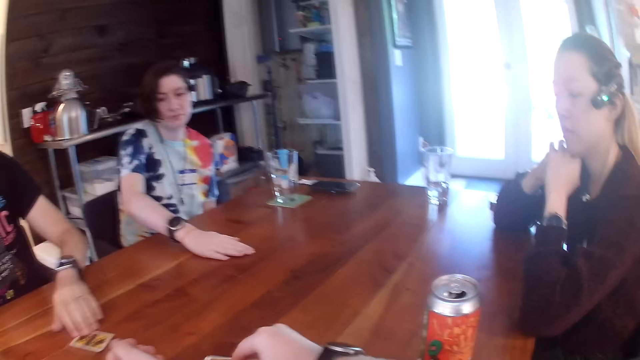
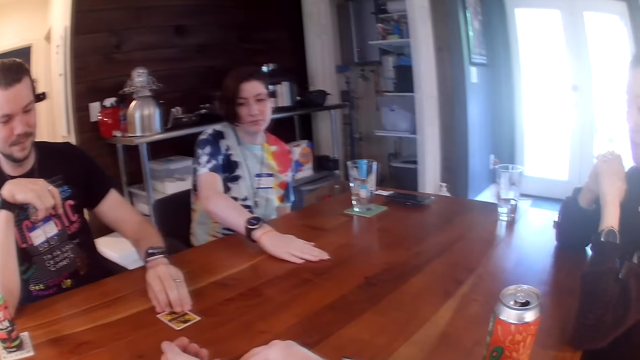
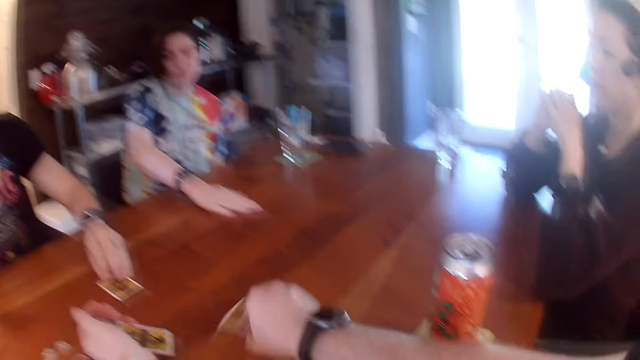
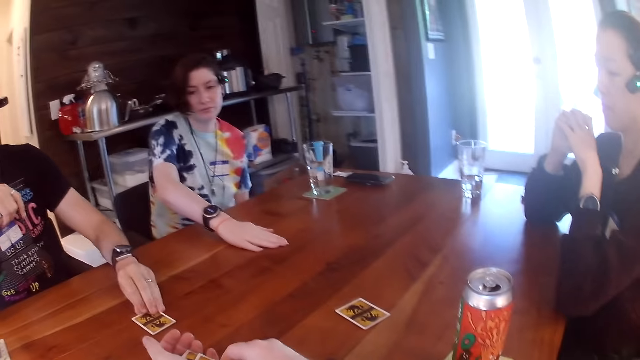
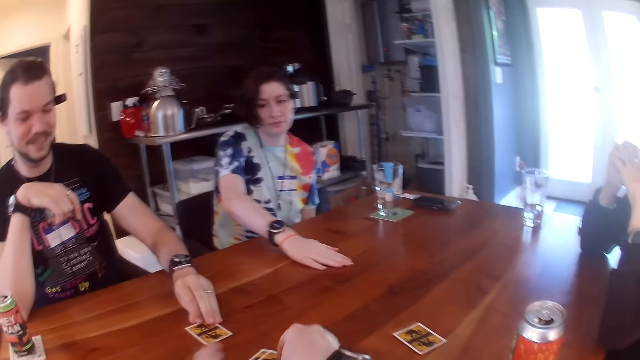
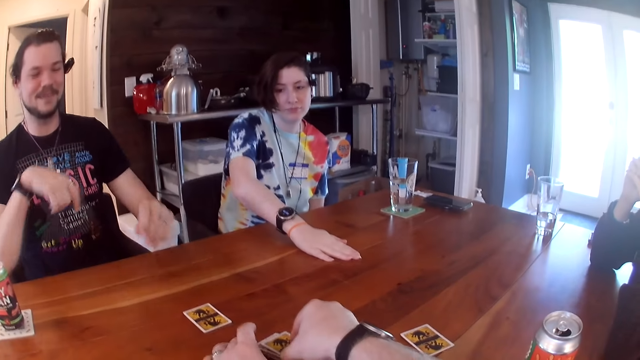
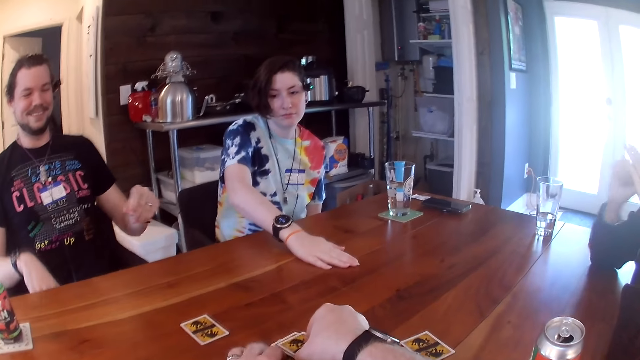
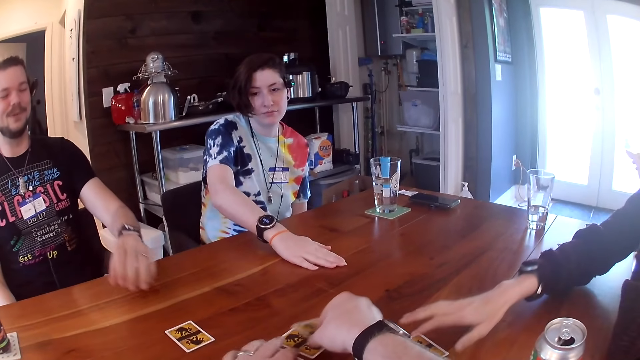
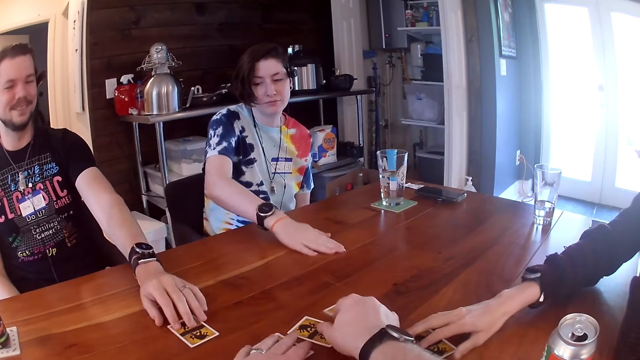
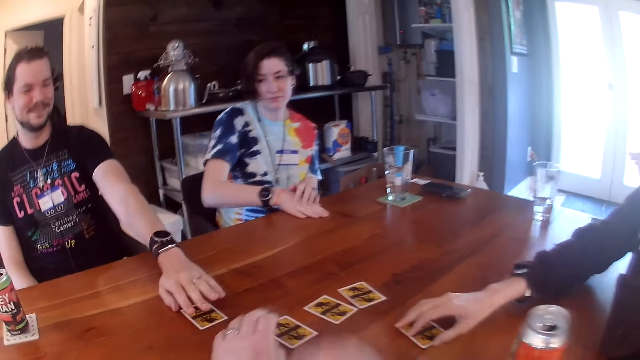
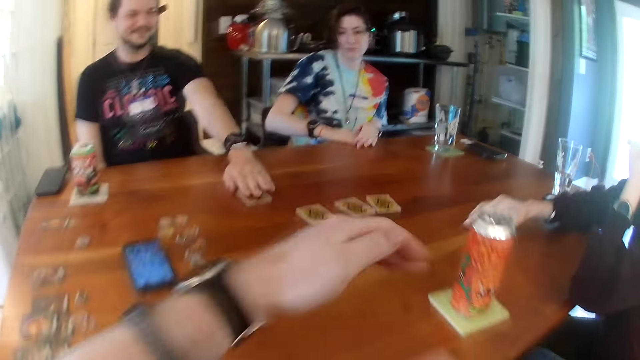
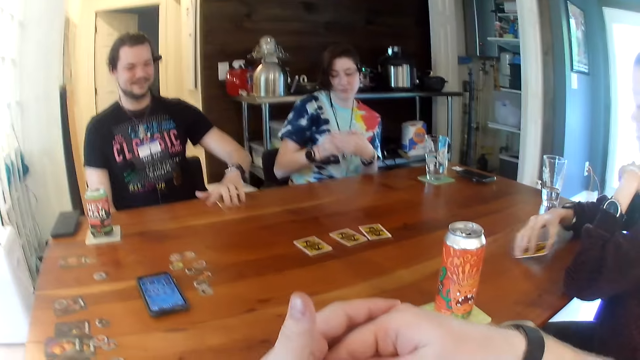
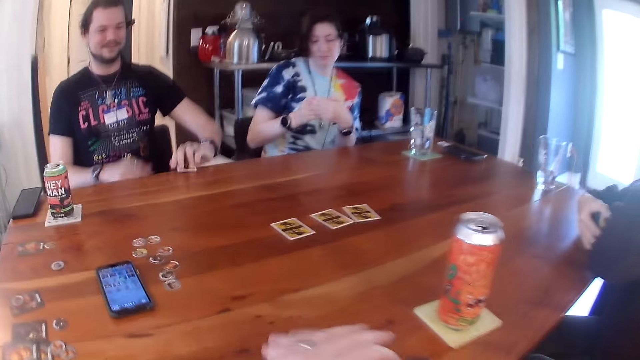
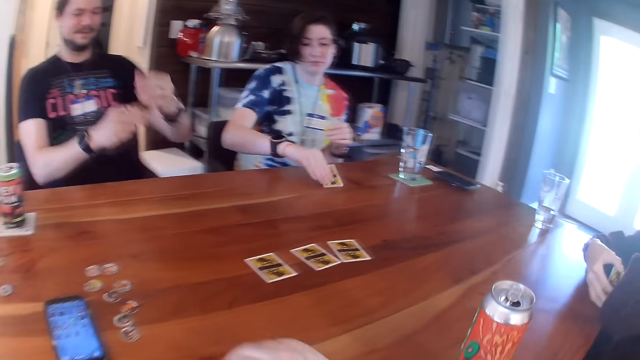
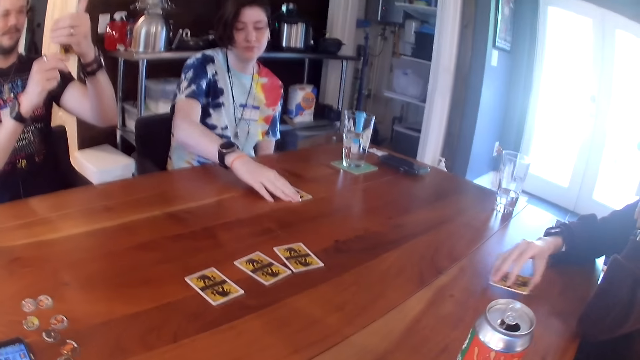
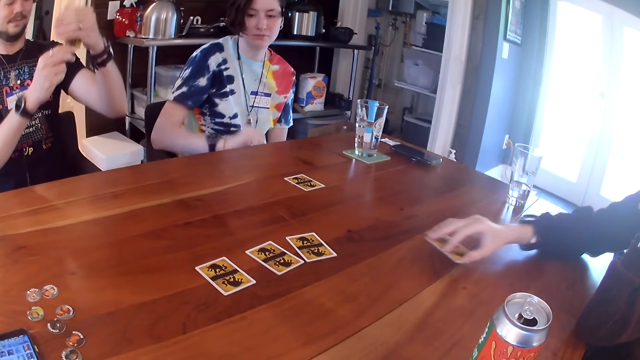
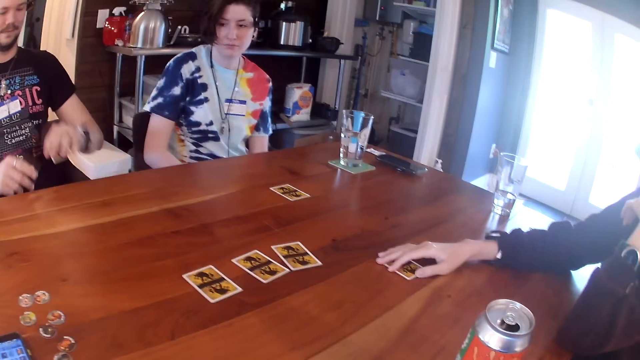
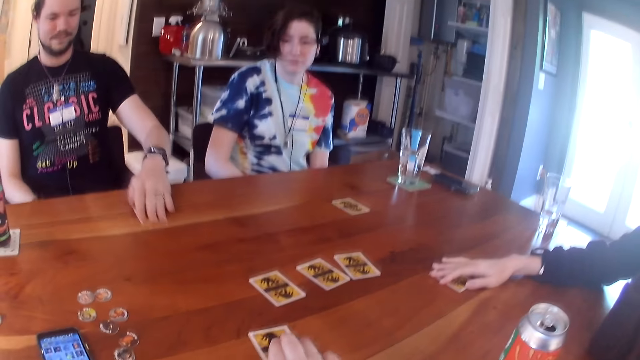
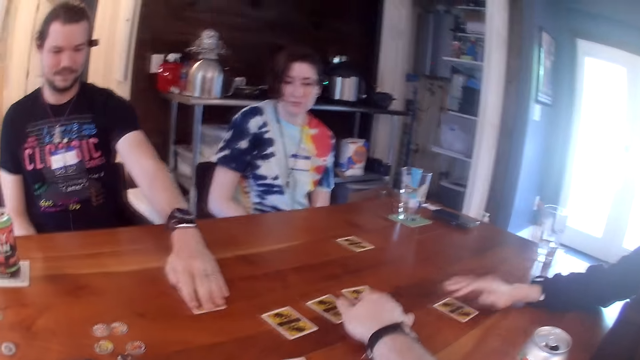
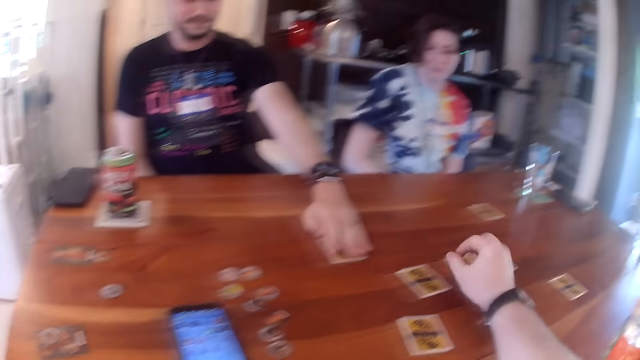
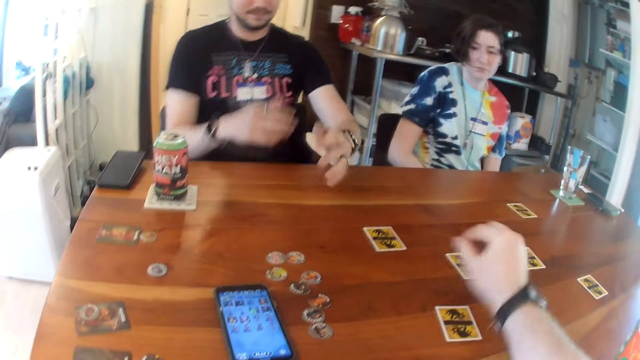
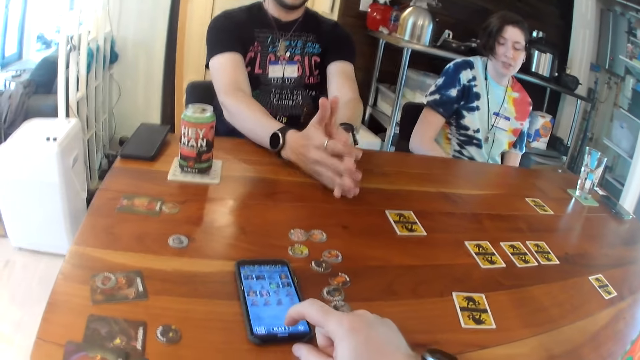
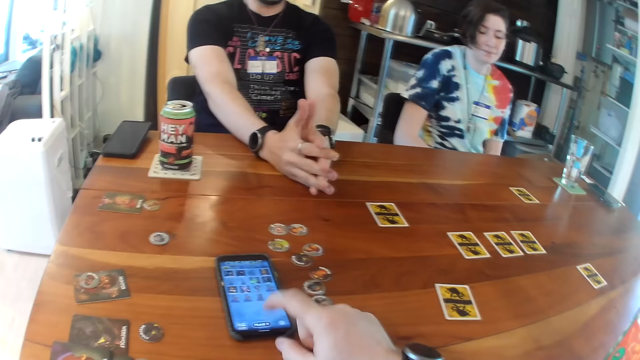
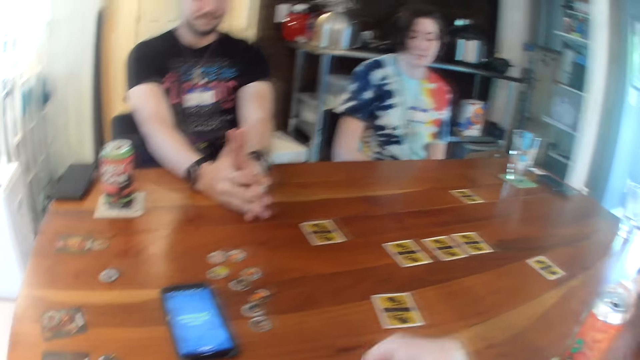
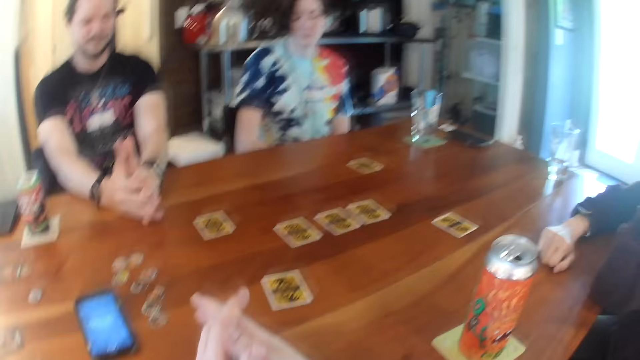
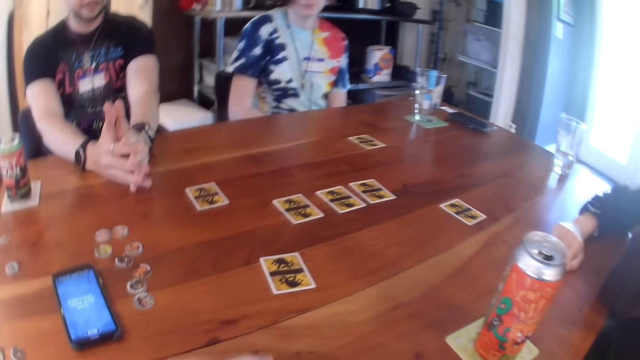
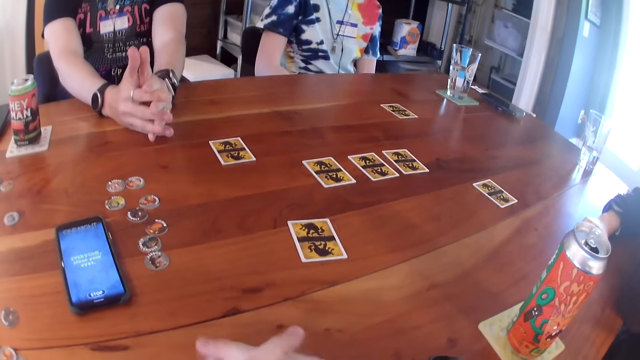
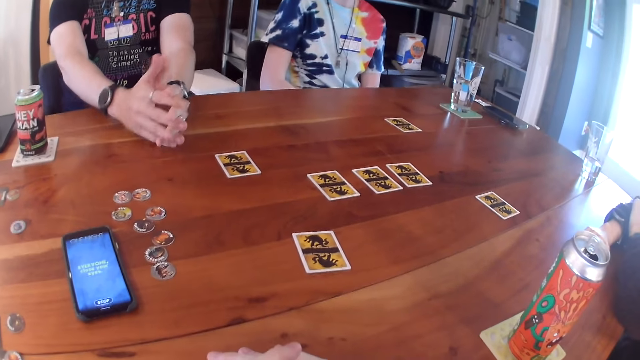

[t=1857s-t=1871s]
The woman picks up the card on the table with her right hand. The man picks up the card on the table with his left hand. The camera wearer drops a card on the table with her right hand. They drop some cards on the table. The woman takes a card. Another woman picks up the card on the table with her right hand. The man takes a card. The first woman drops the card on the table. The other woman drops the card on the table. The man drops the card on the table. The camera wearer touches some cards on the table with his right hand. They move the card on the table with his right hand, and touch the phone on the table with his right hand.

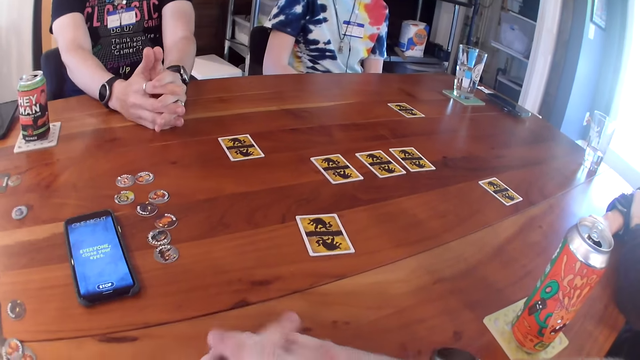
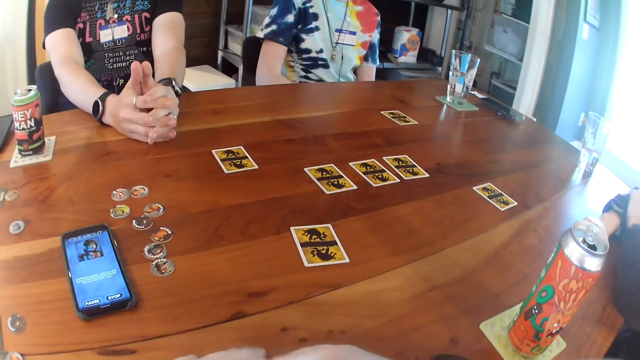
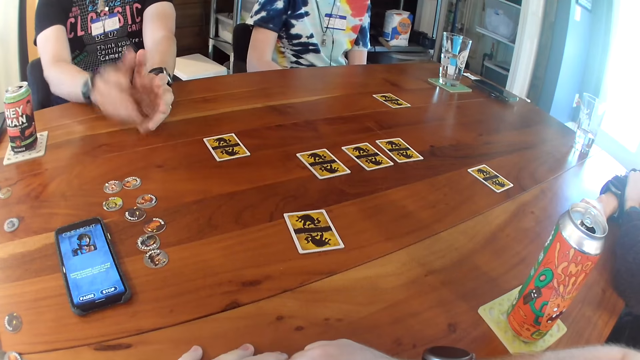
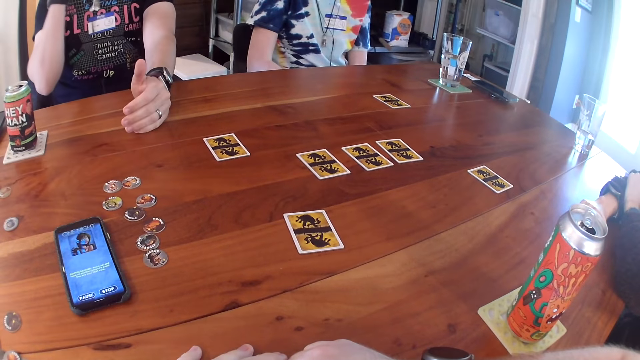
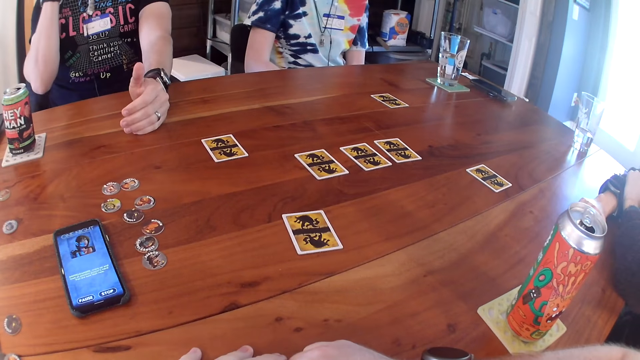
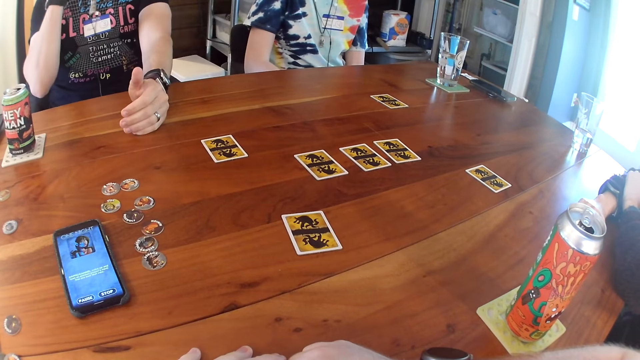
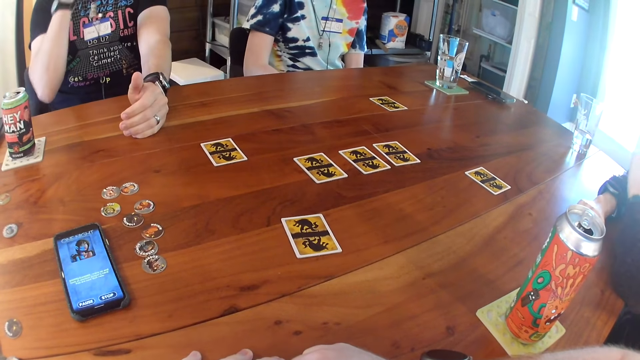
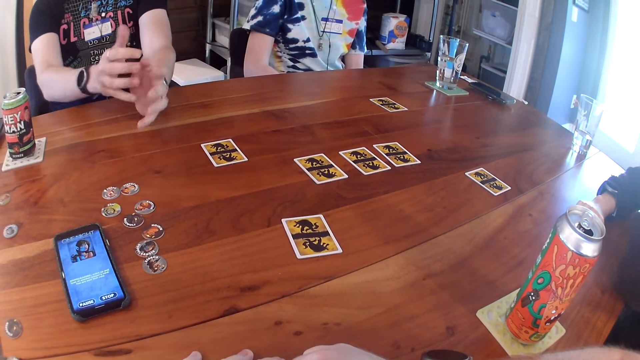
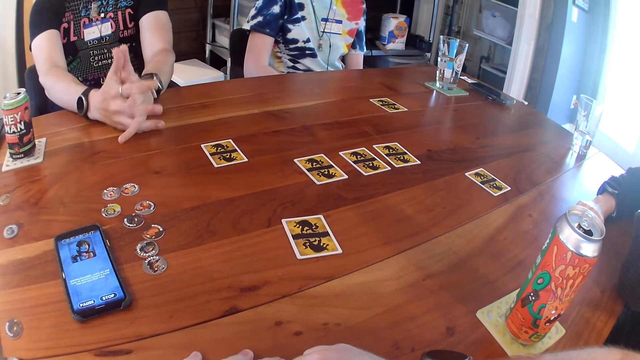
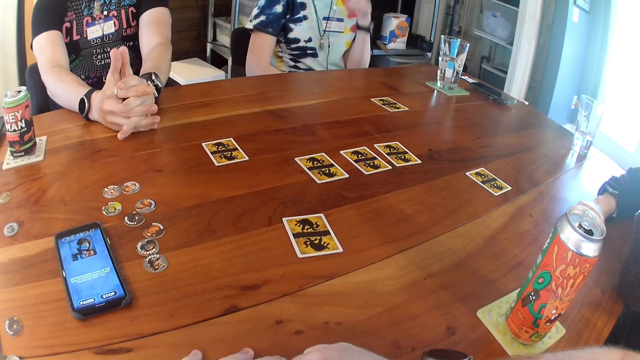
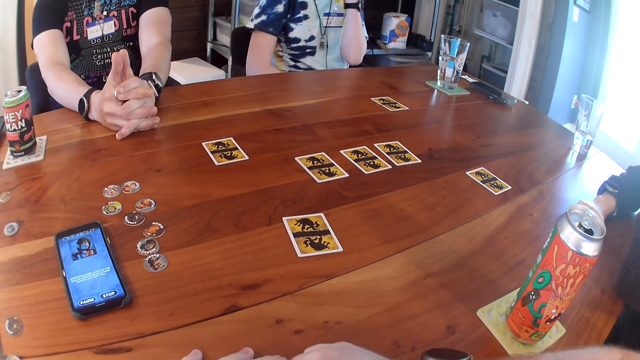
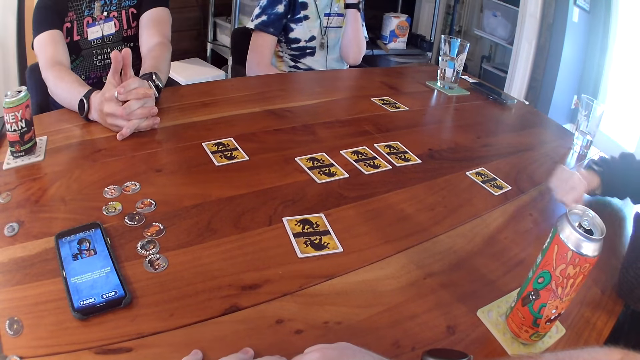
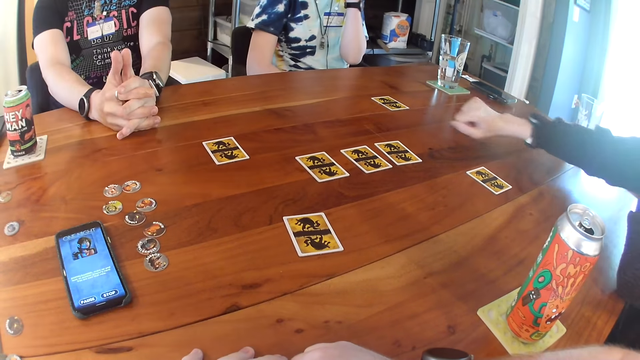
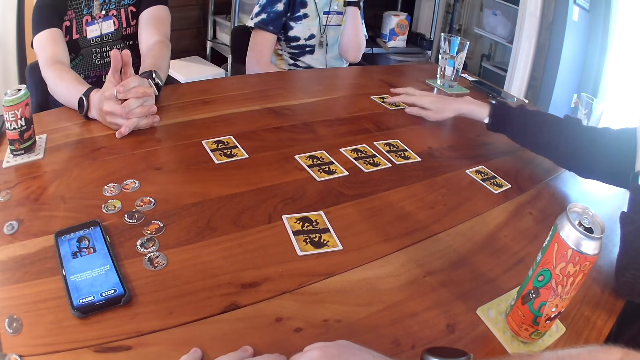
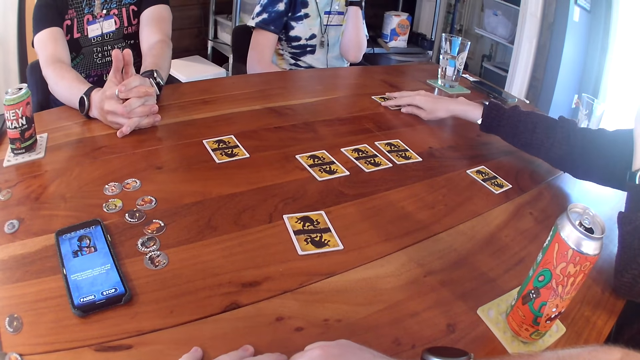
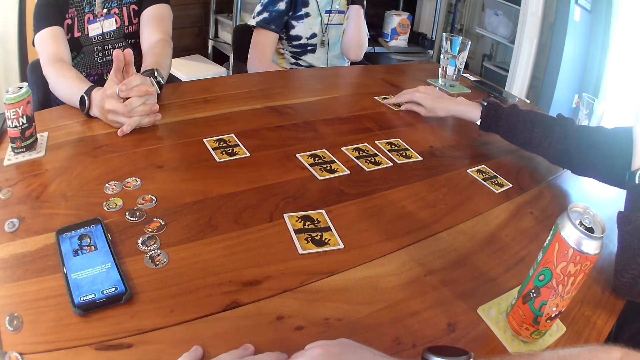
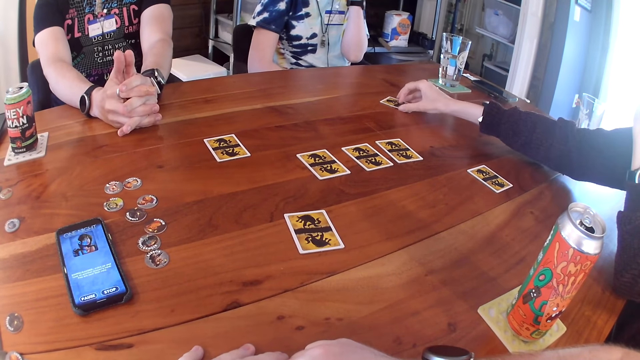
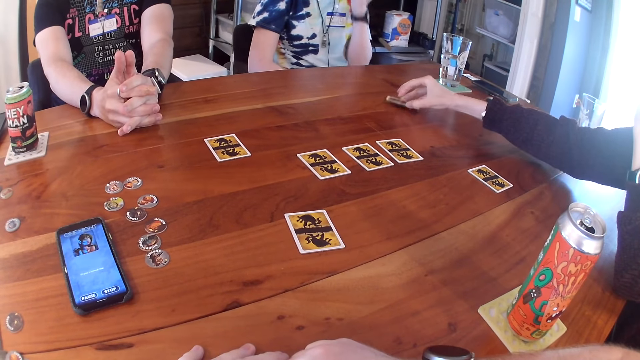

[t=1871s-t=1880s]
The camera wearer looks around. A woman picks up the card on the table with her right hand.
